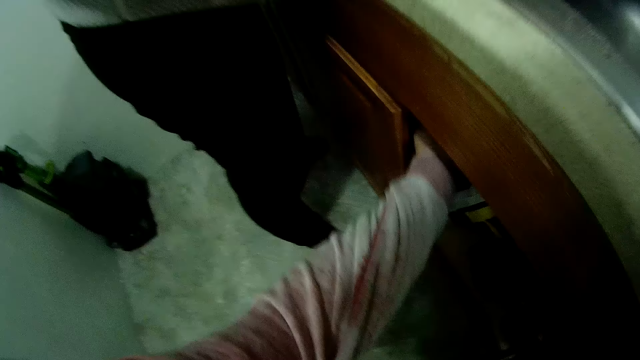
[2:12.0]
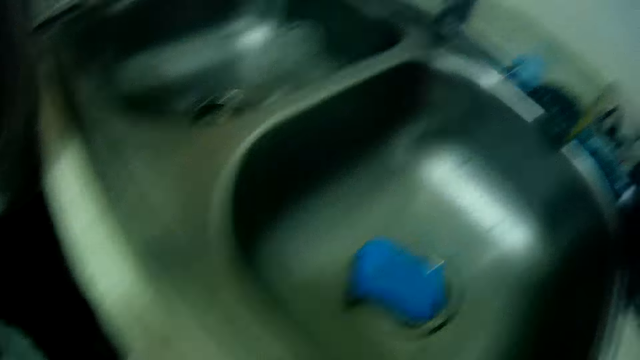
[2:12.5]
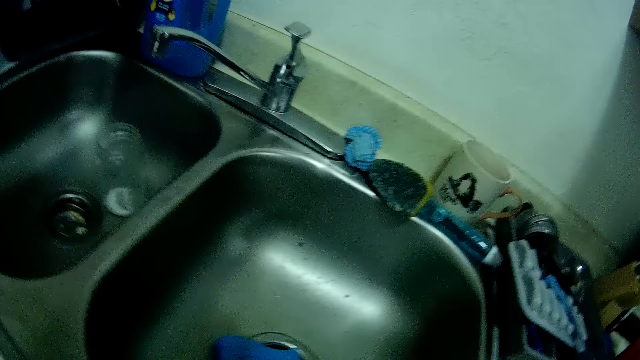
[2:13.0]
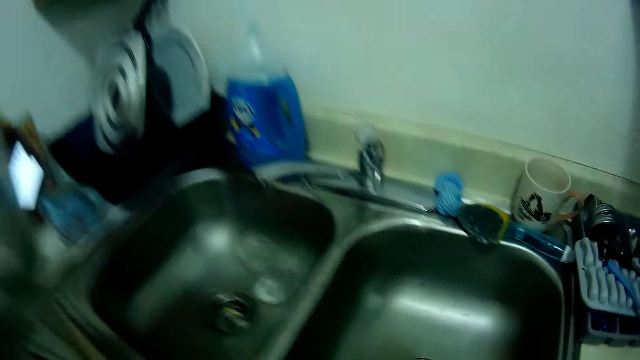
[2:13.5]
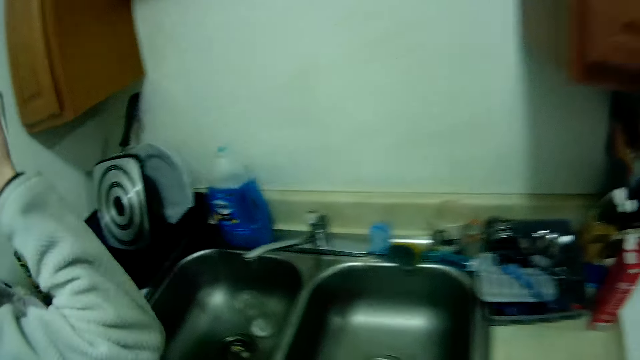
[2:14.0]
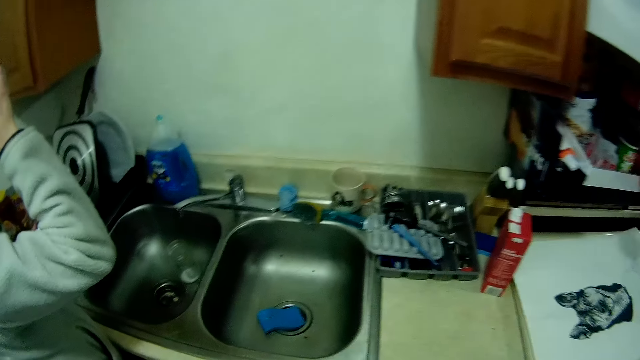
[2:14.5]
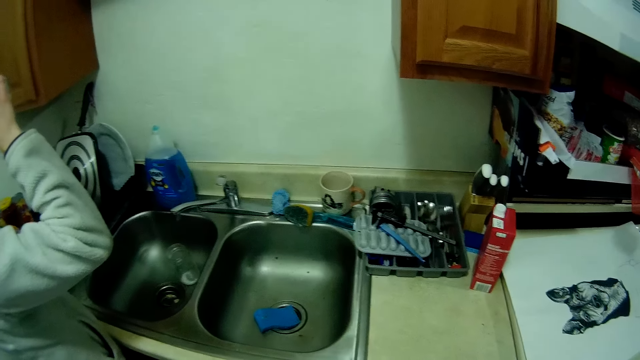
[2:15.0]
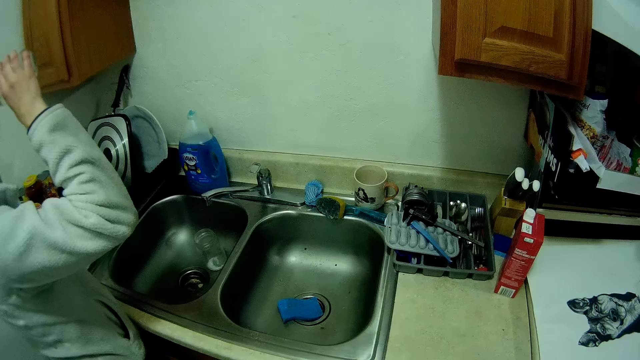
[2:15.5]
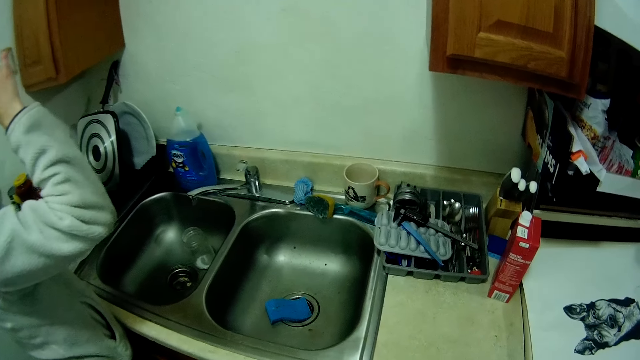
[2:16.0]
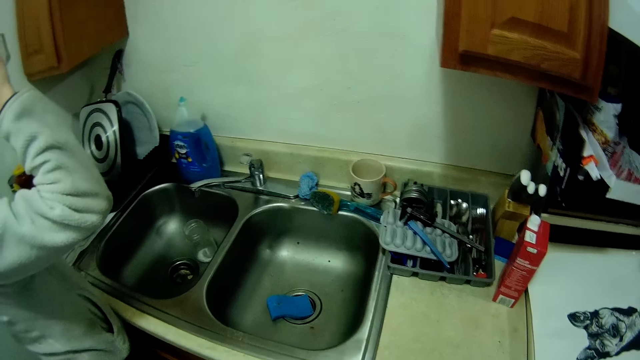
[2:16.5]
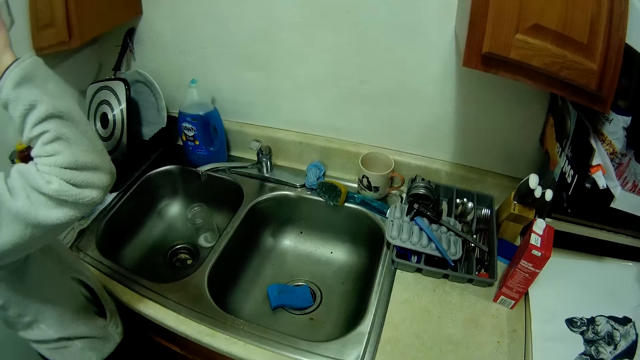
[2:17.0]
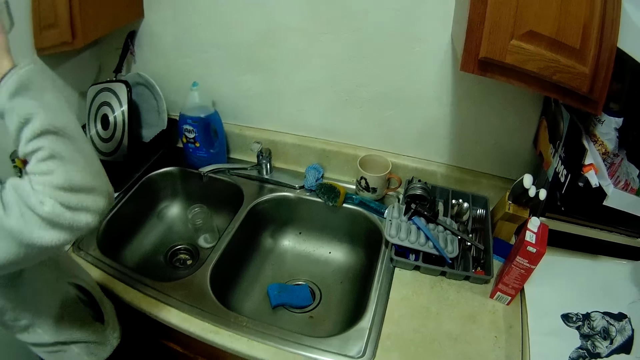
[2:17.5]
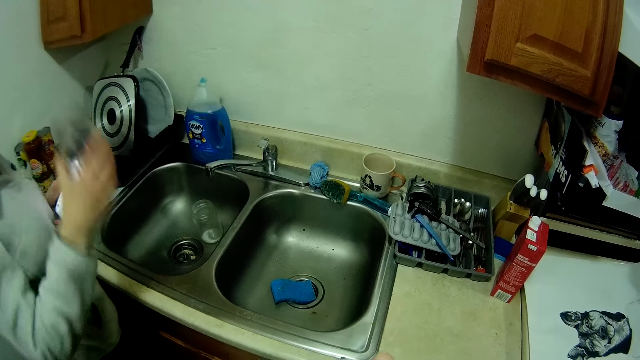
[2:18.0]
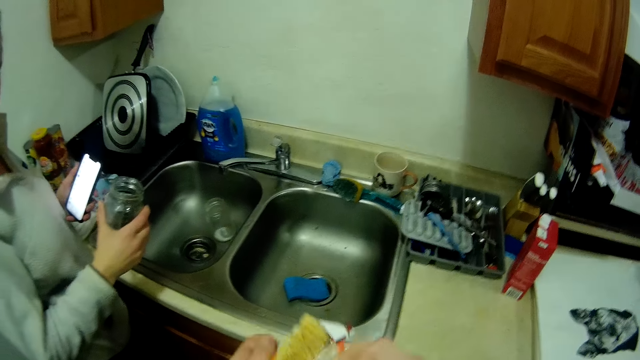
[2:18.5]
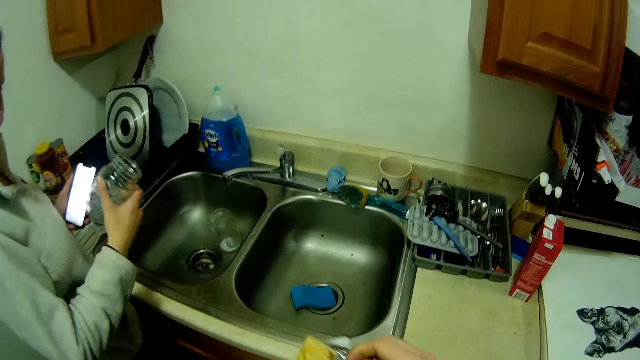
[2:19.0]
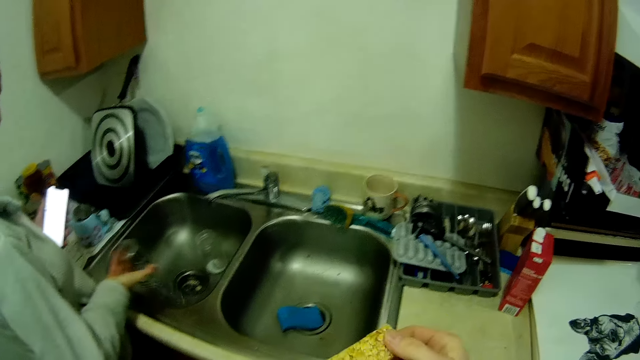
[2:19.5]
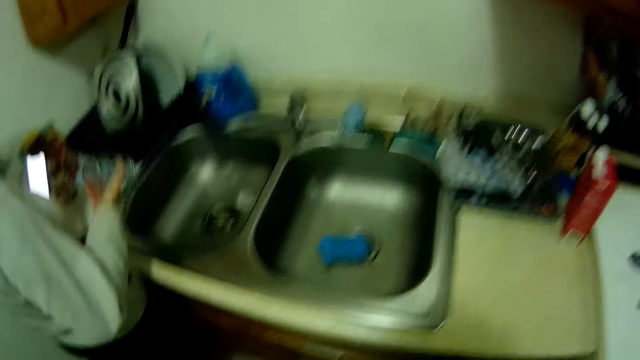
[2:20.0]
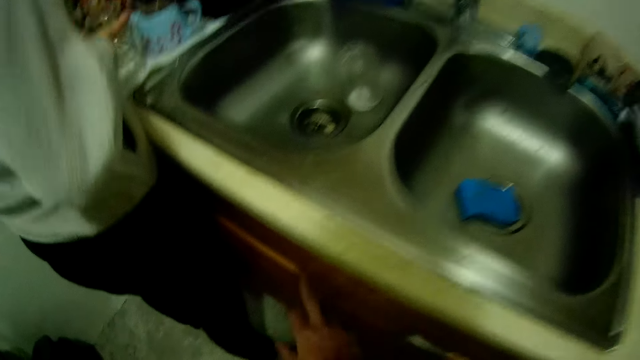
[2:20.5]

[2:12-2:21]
The camera wearer drops the trash into a trash can under the kitchen countertop. She looks at the sink. She tears the nylon of the snack bar with her right hand. A woman pours water from the glass cup into the kitchen sink.
